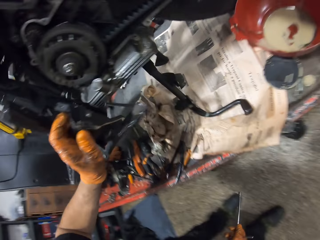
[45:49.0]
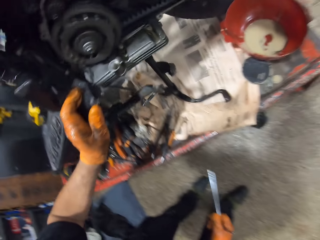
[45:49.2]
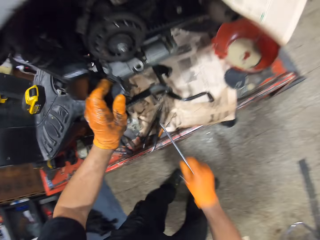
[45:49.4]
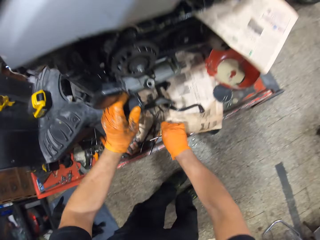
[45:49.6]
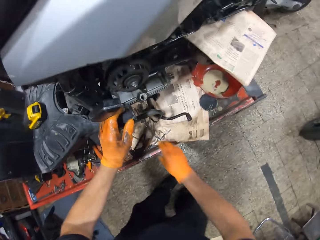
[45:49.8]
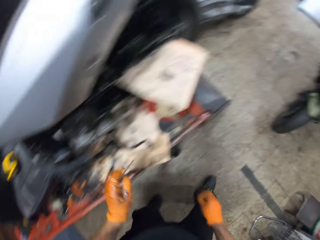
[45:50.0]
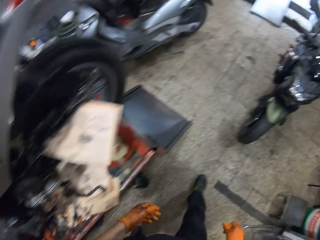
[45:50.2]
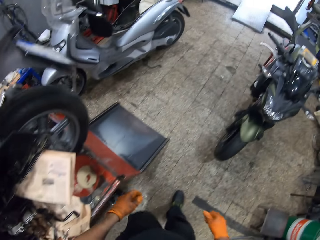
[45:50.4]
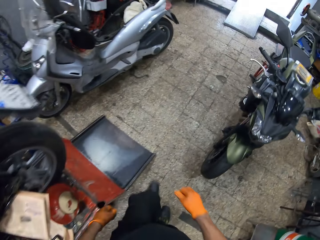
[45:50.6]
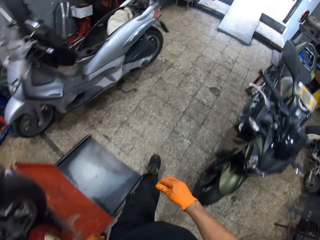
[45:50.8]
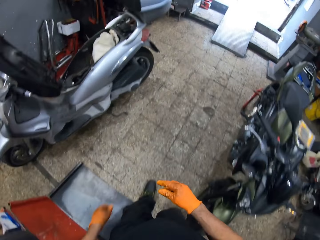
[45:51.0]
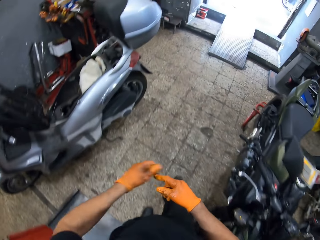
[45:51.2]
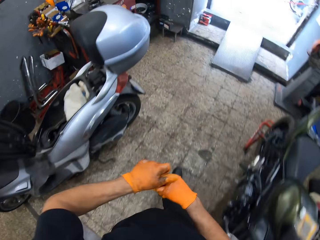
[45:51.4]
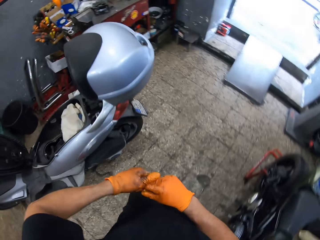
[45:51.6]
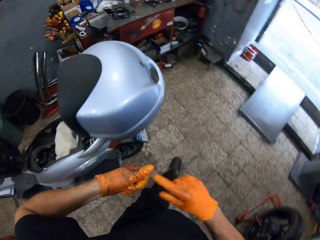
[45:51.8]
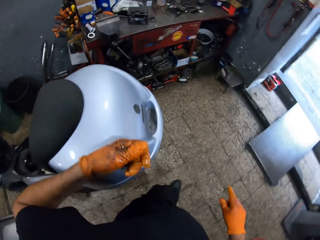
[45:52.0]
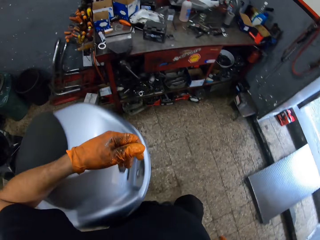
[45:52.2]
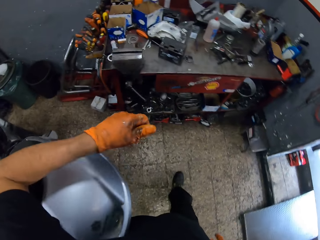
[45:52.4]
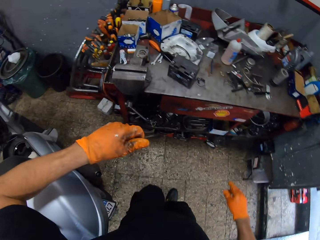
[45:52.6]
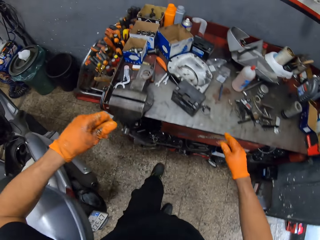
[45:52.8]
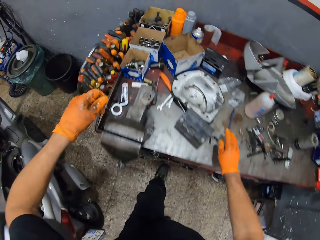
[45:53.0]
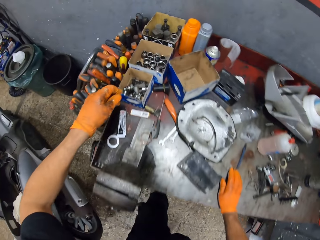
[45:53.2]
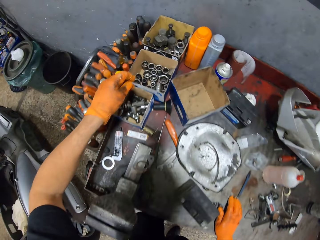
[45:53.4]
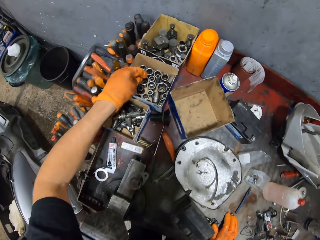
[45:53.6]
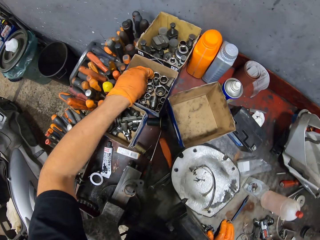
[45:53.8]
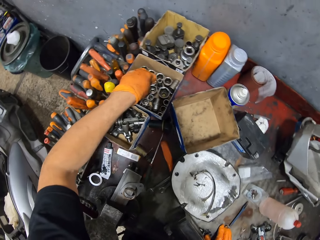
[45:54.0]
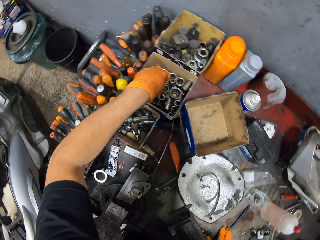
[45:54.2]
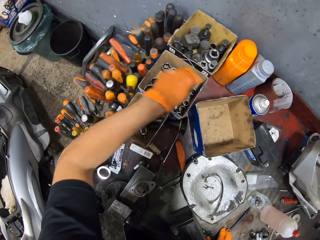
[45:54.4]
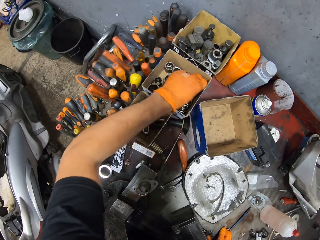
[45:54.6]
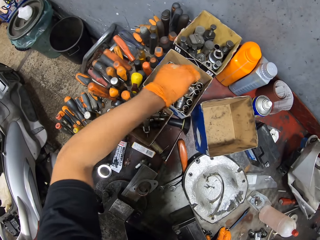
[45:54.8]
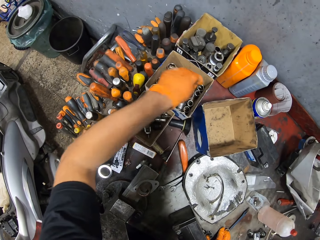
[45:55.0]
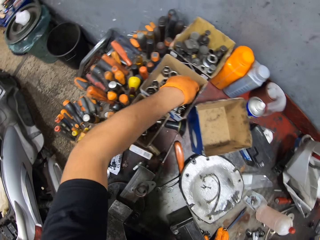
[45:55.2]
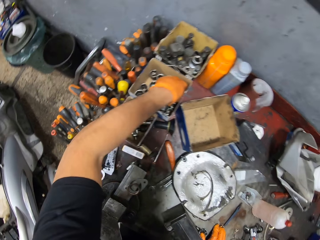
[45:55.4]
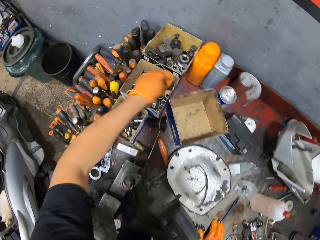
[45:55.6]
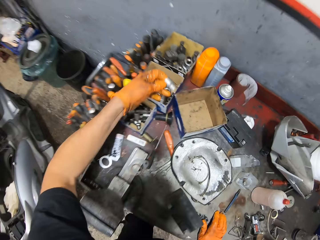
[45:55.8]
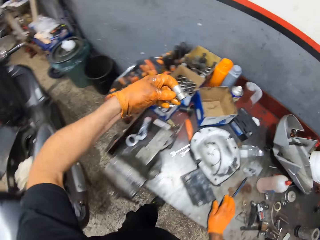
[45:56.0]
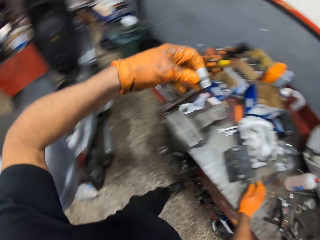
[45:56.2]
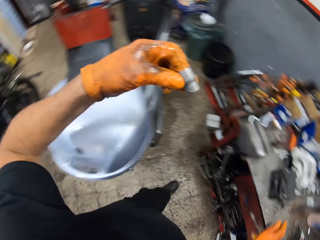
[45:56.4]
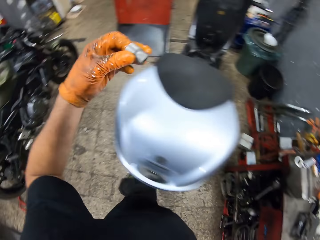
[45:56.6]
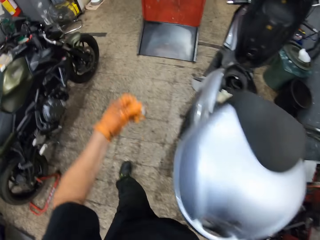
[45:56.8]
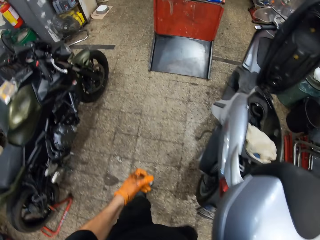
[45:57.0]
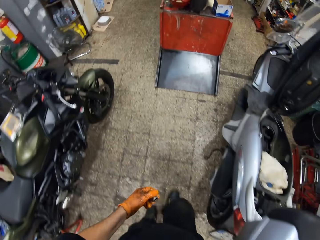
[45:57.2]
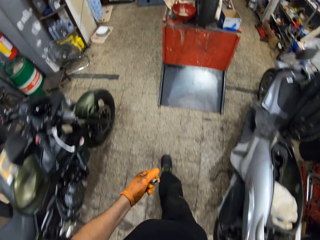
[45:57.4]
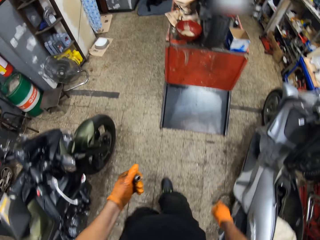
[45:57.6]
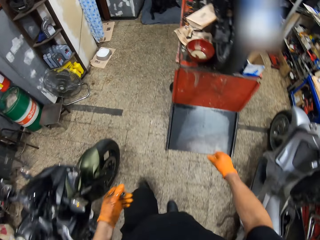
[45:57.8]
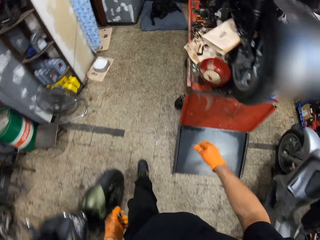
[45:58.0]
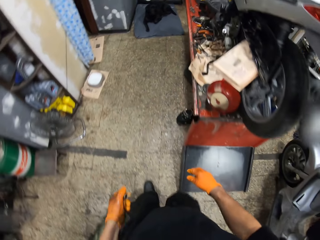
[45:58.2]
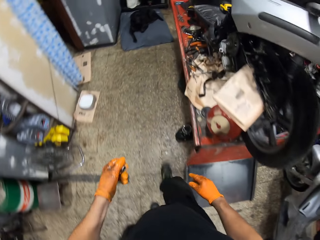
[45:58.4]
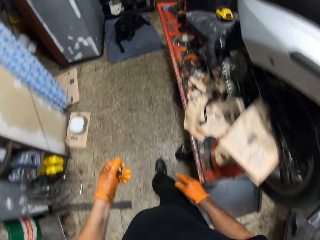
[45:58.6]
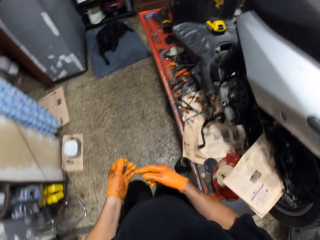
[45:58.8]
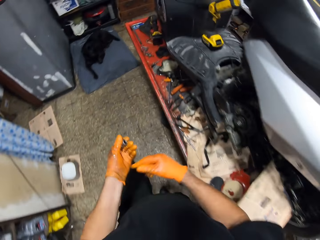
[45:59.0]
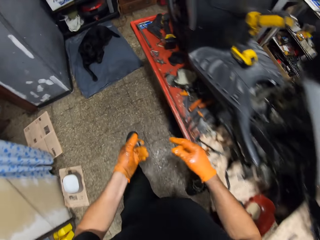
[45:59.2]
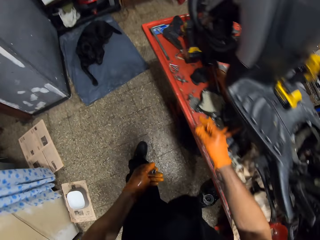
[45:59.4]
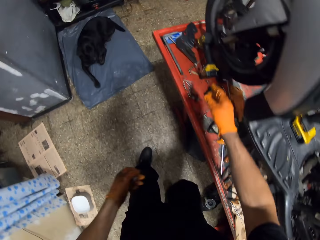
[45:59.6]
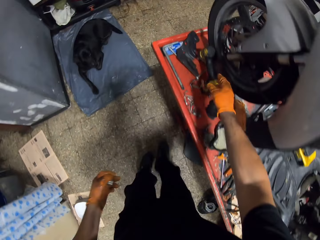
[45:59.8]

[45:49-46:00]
The camera wearer looks at the motorbike. He touches the motorbike and puts a T spanner on the motorbike lift machine. He moves to a table in the workshop. He picks up a socket from a box on the table with his gloved left hand. He moves to the scooter on the workshop lift table.

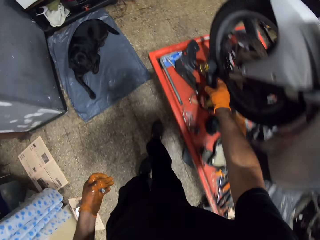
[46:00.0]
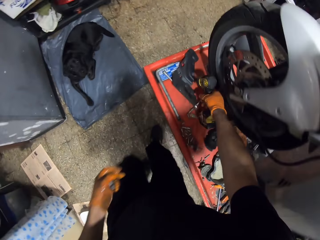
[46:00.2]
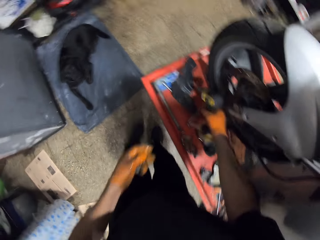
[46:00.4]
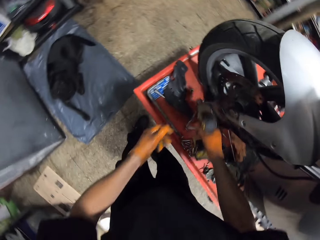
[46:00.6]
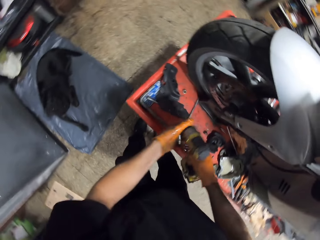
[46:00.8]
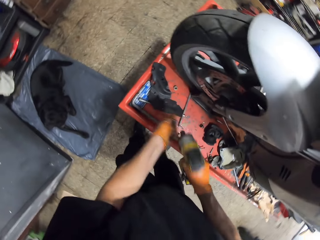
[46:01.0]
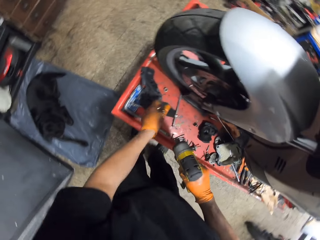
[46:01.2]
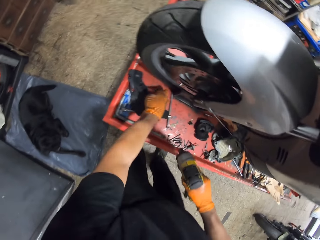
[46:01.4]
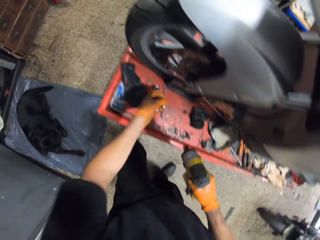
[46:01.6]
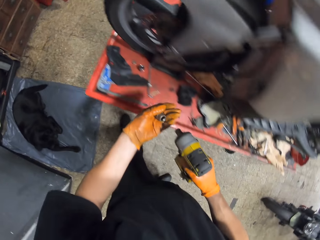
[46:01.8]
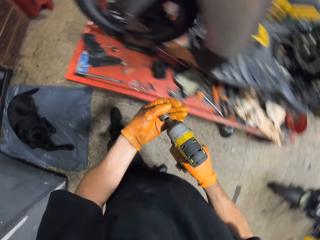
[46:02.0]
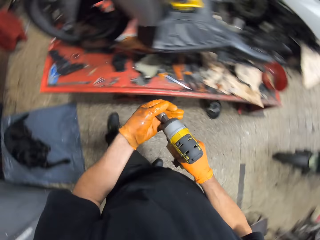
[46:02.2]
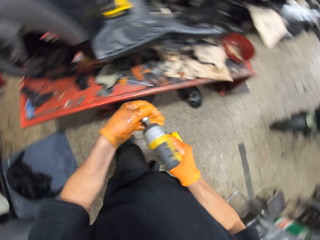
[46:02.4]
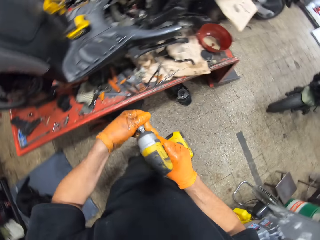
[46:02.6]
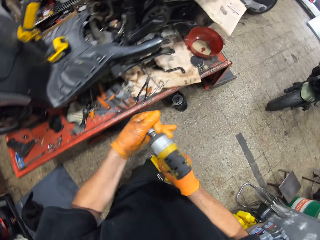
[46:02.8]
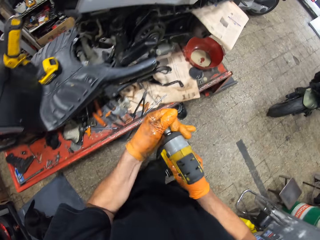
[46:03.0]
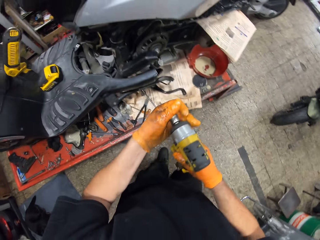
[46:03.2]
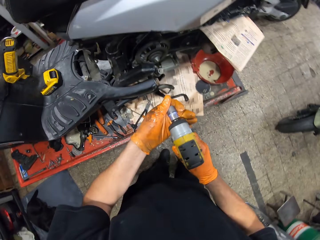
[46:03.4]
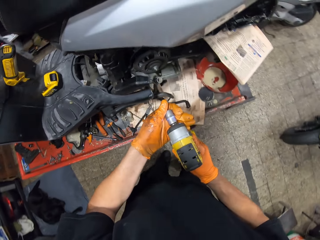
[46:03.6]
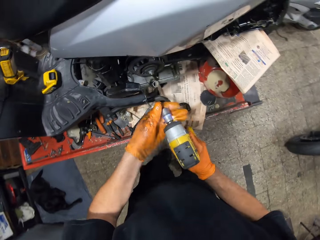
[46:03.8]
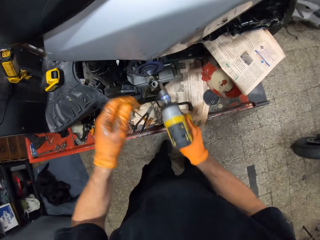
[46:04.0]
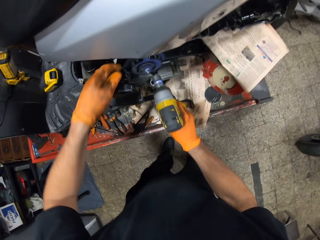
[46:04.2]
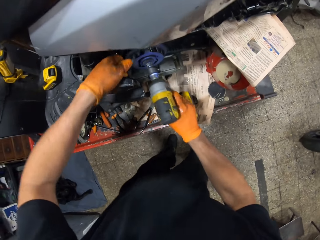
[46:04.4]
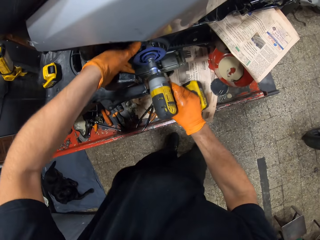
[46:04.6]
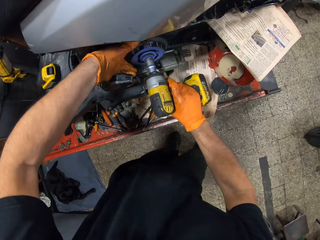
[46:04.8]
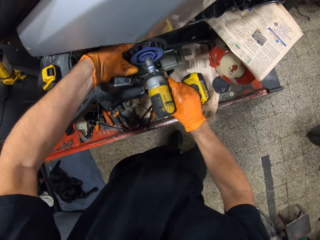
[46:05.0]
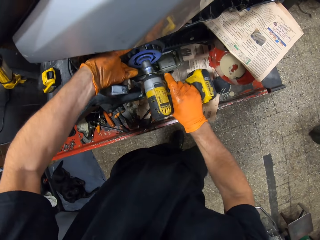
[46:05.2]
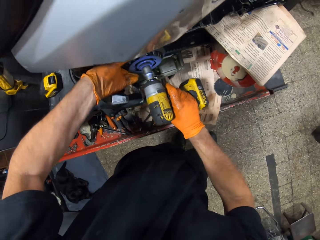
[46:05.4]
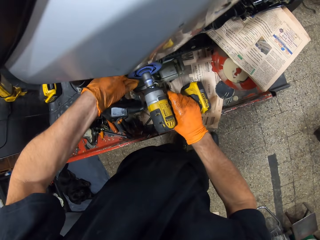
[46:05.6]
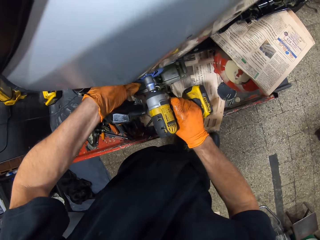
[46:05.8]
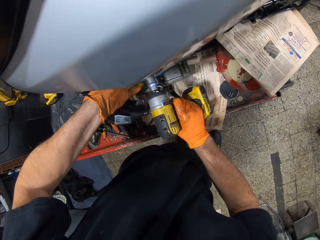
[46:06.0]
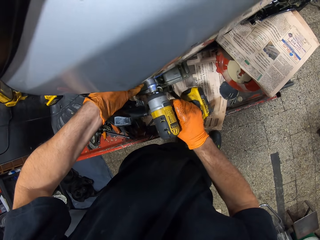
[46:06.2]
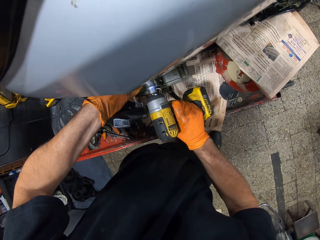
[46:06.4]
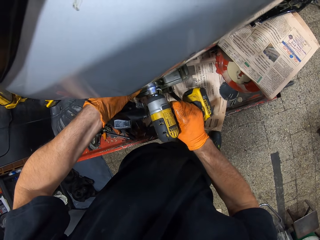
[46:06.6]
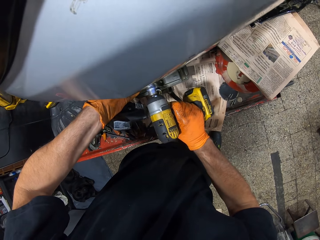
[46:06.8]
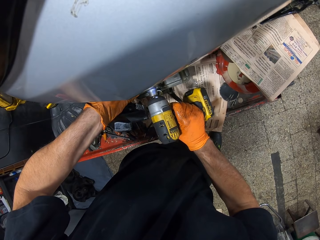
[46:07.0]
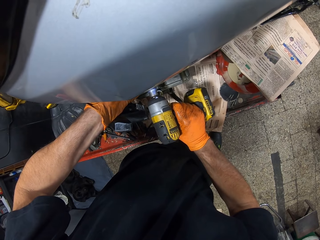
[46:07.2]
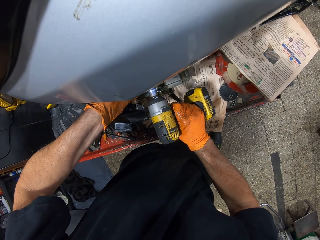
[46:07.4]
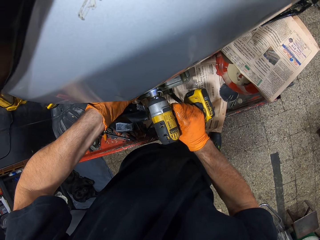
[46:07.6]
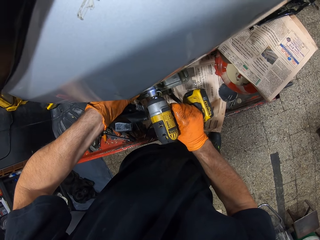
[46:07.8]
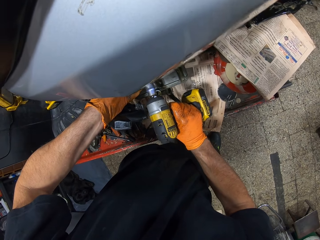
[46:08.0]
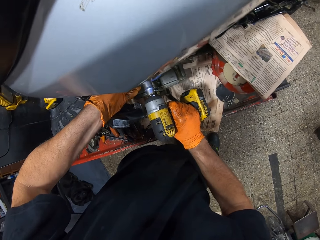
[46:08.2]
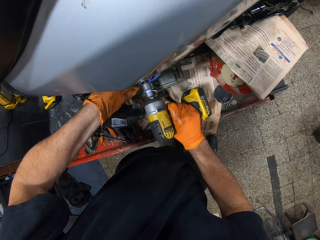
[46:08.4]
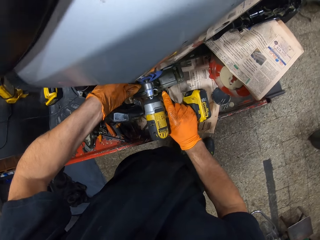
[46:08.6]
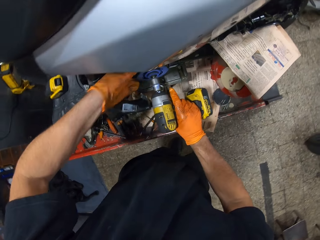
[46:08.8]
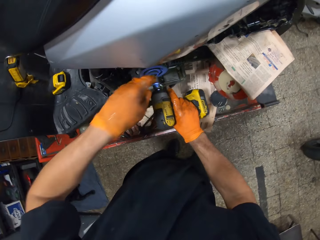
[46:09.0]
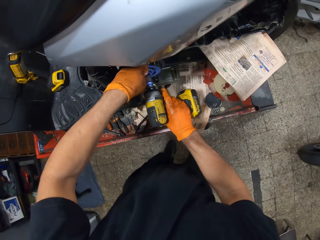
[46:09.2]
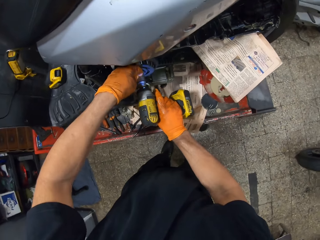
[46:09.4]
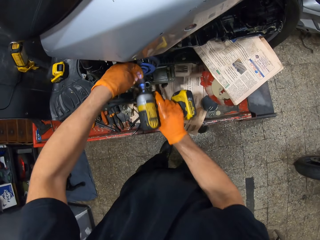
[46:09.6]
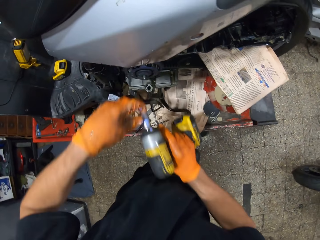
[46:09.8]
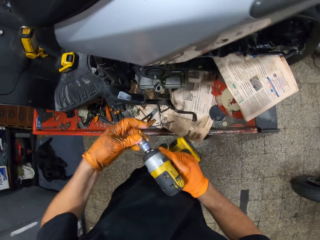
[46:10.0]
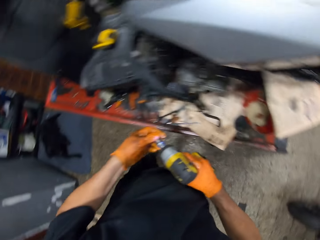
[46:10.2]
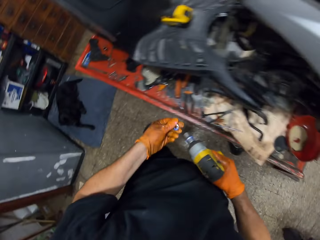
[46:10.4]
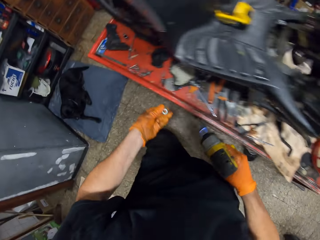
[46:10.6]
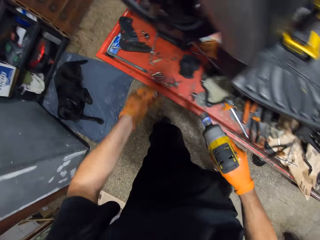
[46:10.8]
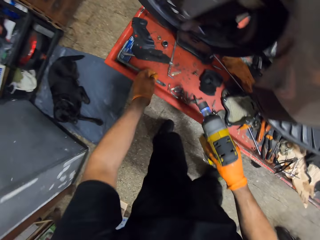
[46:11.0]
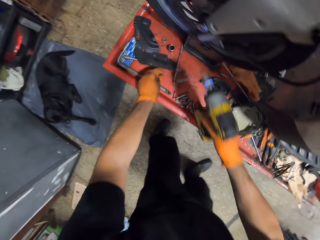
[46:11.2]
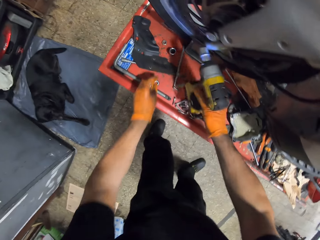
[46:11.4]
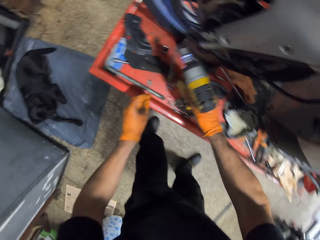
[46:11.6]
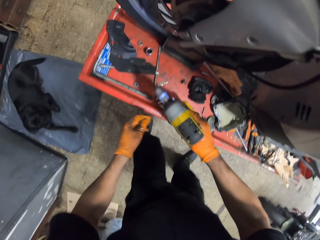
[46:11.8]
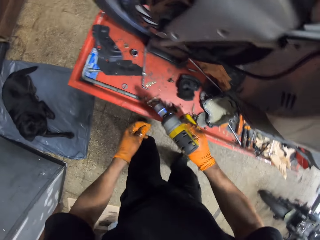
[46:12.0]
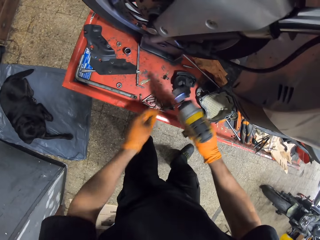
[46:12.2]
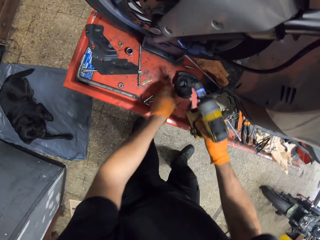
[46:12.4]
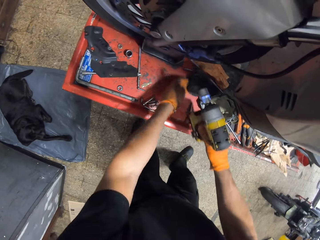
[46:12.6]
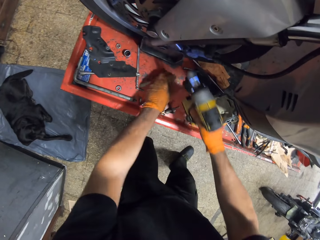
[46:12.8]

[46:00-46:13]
The camera wearer picks up a drill driver from the workshop lift table with his gloved right hand. He fixes the socket on the drill driver with both hands. He drills the scooter with the drill driver in his gloved right hand. He removes the drill driver from the scooter with both hands. He removes the socket from the drill driver with his gloved left hand. He drops the socket on the workshop lift table with his gloved left hand.
